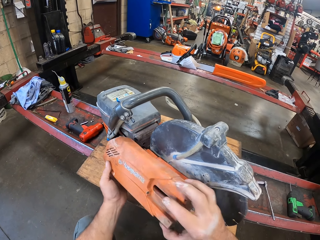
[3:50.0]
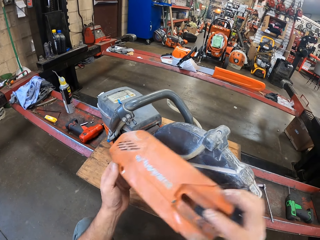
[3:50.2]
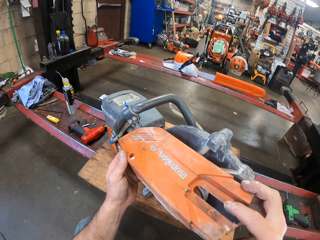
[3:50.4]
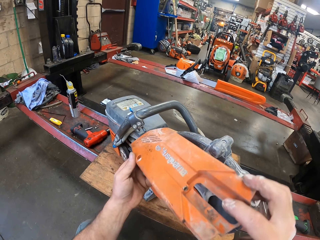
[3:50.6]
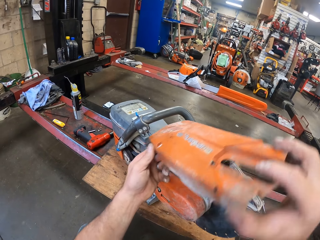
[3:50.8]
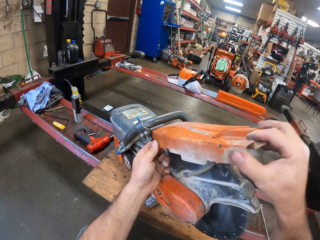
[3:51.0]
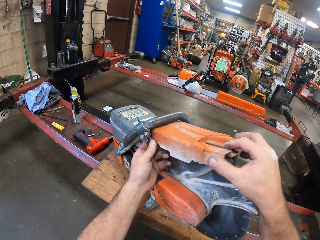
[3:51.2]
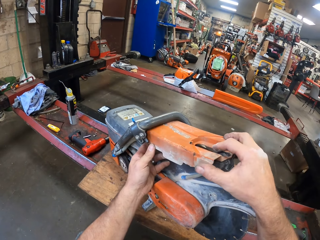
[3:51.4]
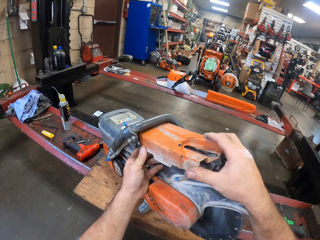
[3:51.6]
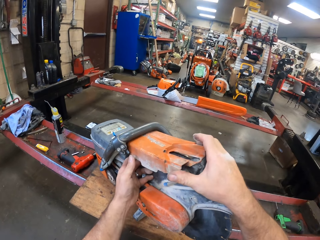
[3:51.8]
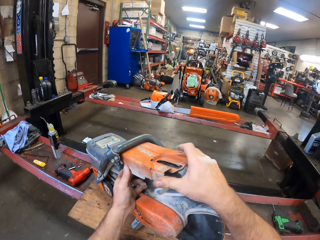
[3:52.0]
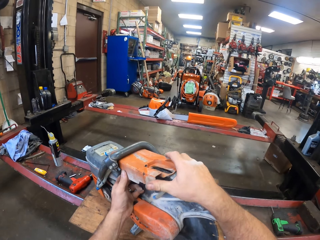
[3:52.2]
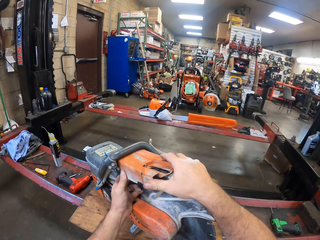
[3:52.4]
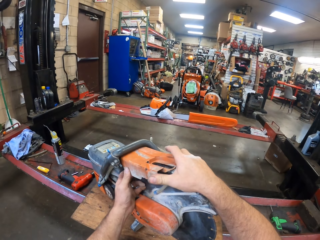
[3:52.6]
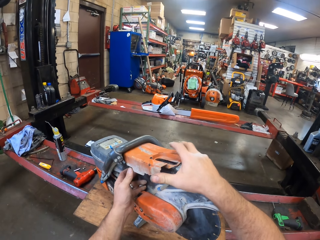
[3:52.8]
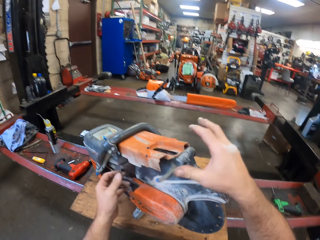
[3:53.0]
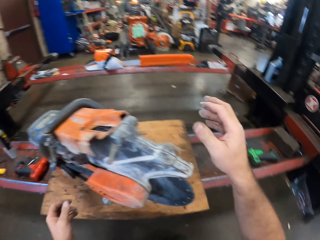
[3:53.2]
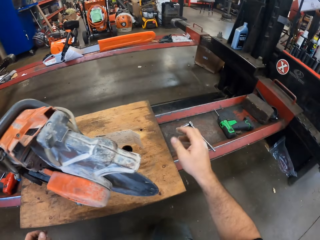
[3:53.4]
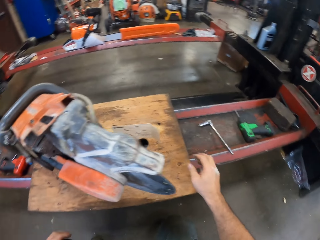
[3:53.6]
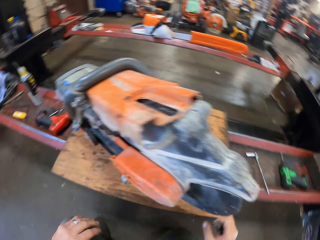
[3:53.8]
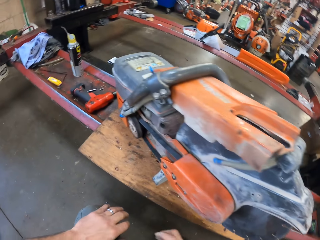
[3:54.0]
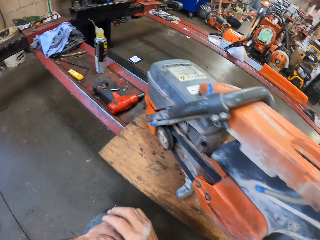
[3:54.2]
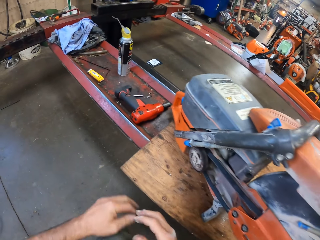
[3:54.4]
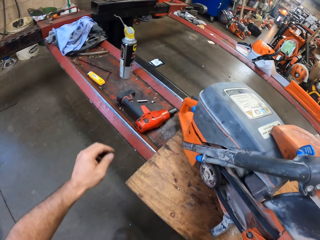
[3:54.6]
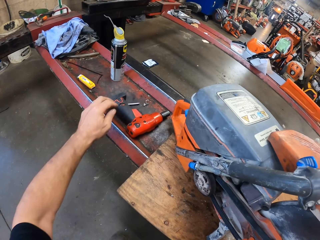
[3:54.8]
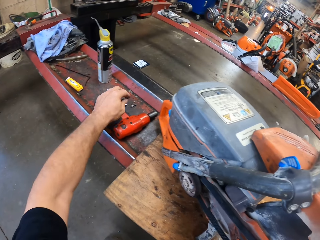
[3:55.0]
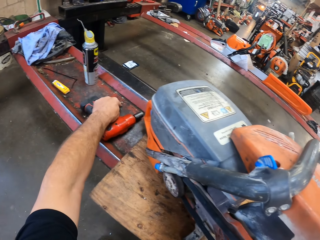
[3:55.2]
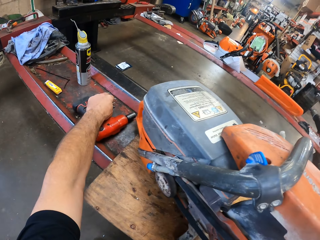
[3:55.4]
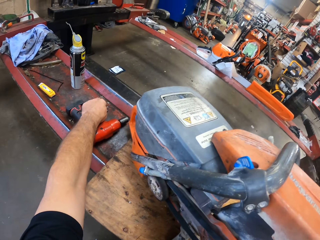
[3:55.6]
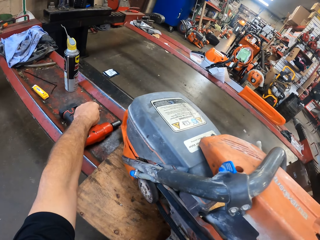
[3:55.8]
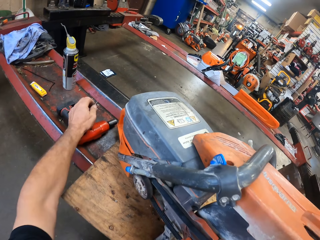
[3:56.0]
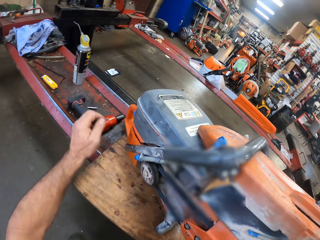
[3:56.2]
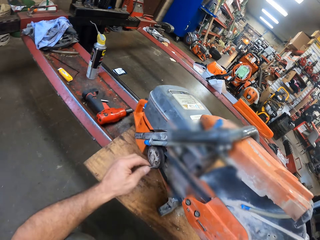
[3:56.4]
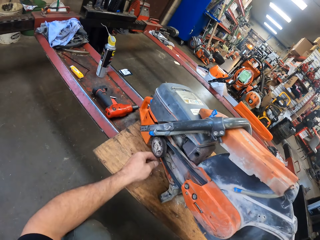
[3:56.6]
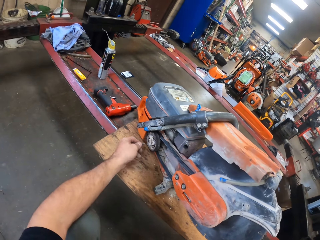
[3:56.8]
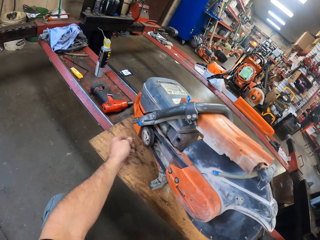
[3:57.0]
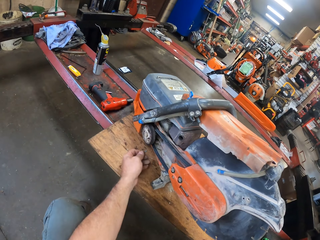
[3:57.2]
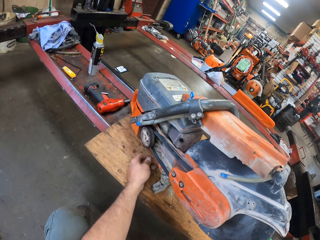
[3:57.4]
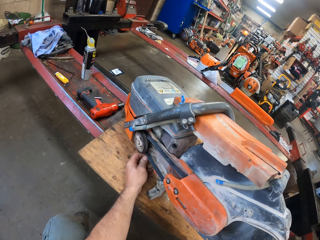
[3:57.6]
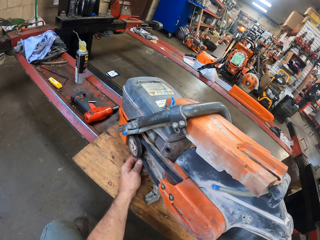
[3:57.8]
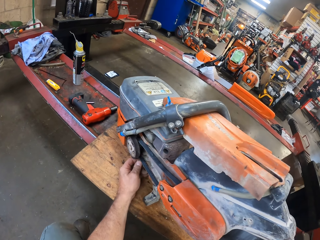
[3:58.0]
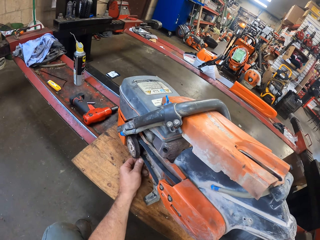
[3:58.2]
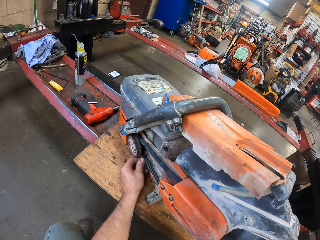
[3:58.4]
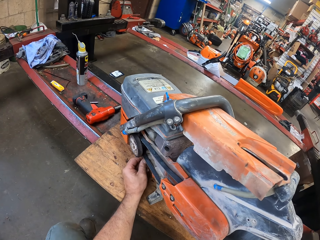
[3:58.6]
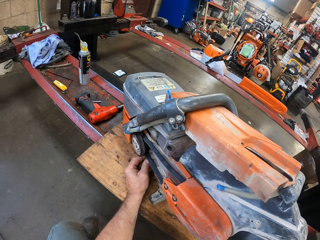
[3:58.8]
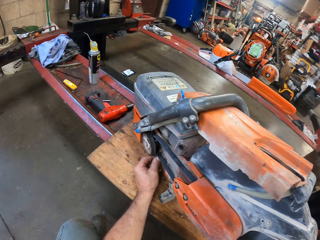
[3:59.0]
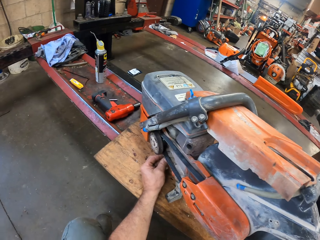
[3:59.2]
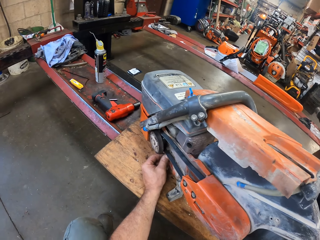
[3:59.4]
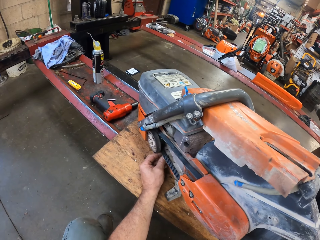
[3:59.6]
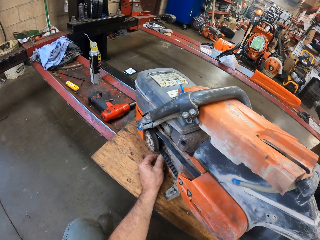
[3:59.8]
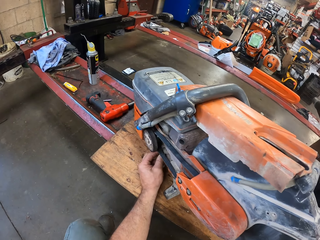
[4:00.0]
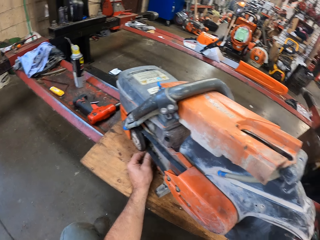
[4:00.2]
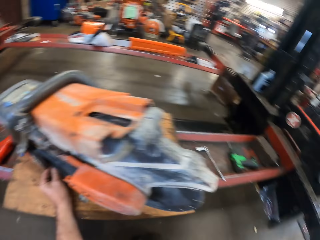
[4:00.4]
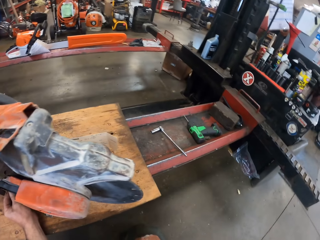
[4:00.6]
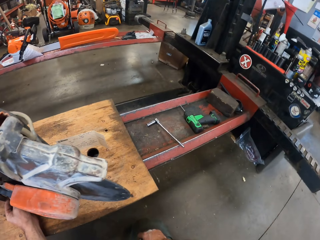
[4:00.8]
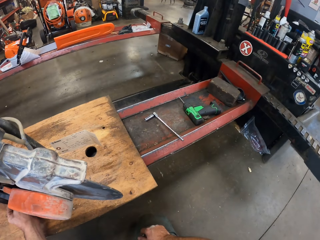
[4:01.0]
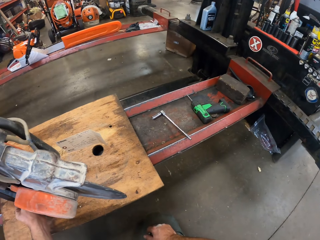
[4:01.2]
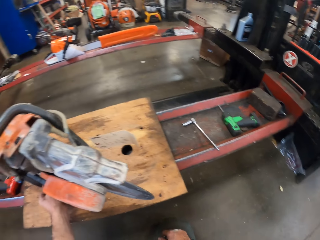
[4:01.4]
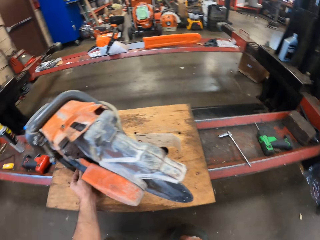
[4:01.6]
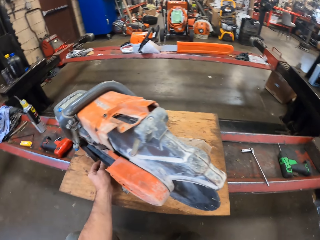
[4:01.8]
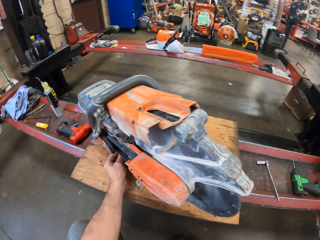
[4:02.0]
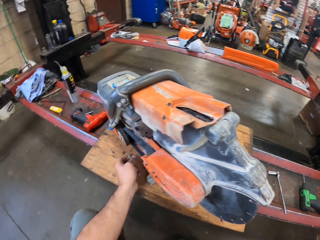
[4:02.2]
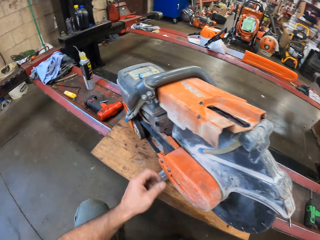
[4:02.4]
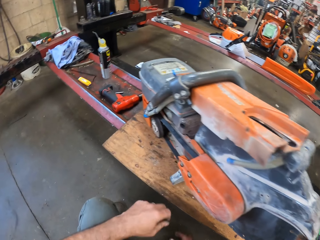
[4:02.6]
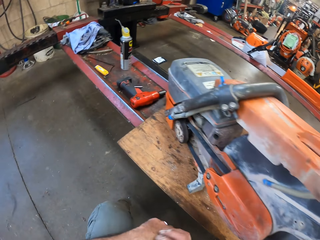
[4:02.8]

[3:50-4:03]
The camera wearer fixes on the machine. He picks up the bolt from the lift with his left hand. He screws the bolt into the chainsaw with his left hand.

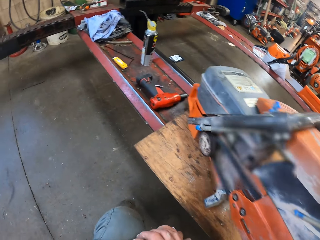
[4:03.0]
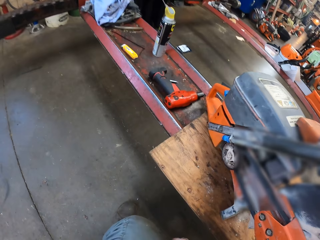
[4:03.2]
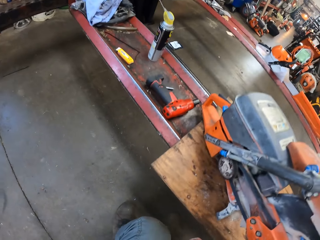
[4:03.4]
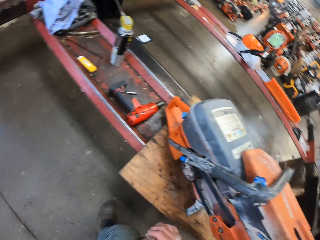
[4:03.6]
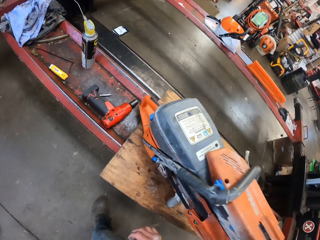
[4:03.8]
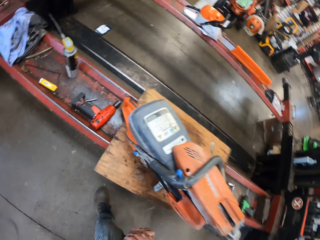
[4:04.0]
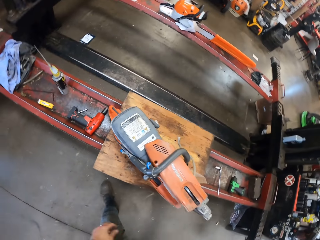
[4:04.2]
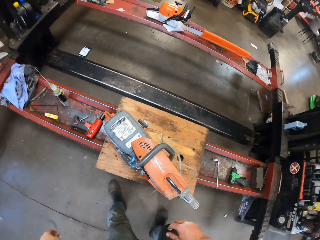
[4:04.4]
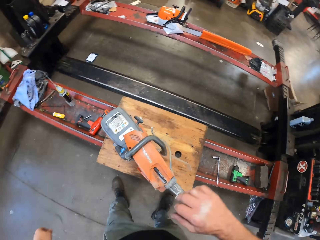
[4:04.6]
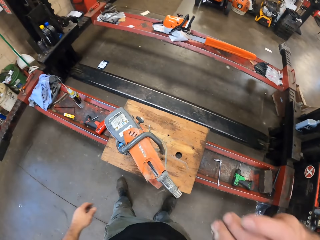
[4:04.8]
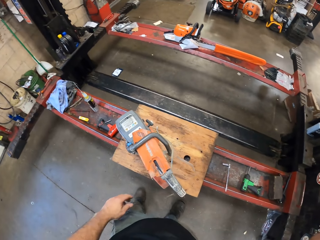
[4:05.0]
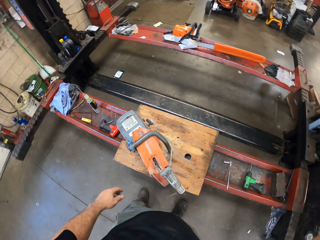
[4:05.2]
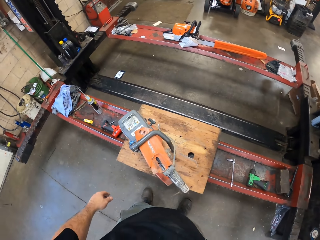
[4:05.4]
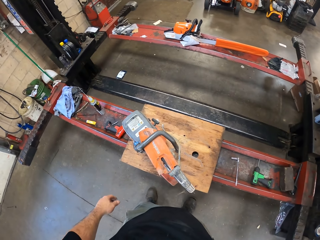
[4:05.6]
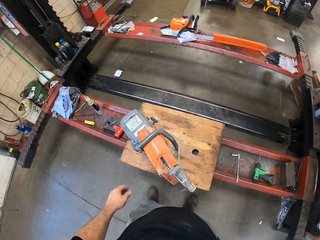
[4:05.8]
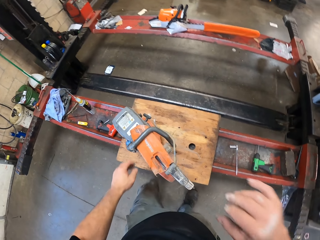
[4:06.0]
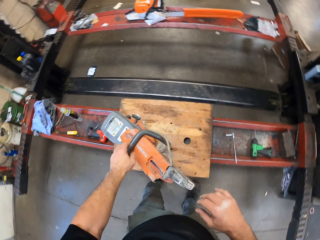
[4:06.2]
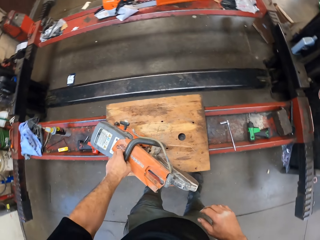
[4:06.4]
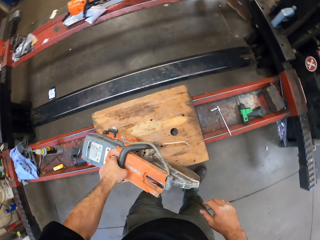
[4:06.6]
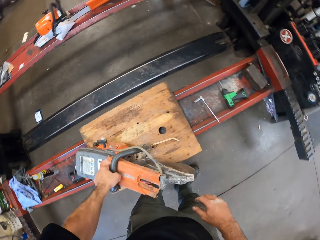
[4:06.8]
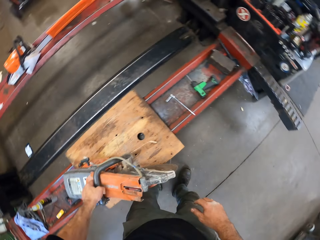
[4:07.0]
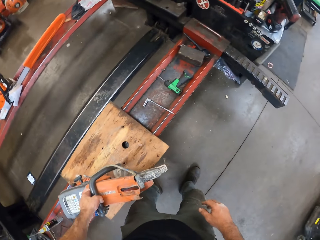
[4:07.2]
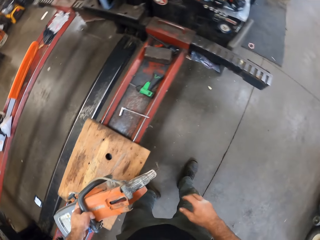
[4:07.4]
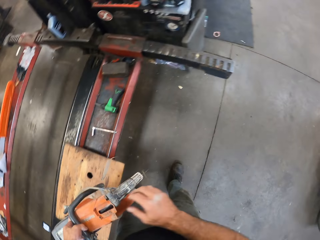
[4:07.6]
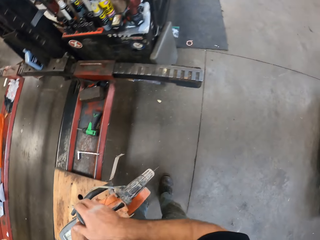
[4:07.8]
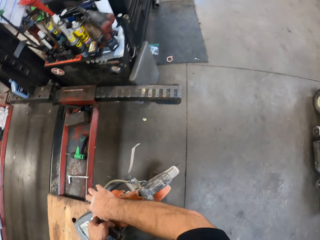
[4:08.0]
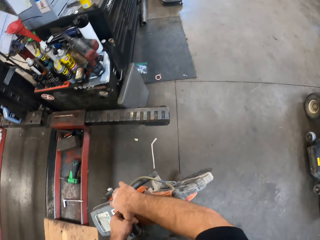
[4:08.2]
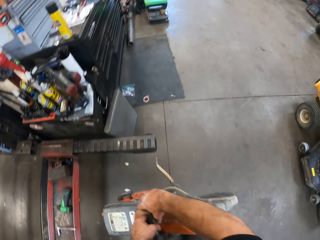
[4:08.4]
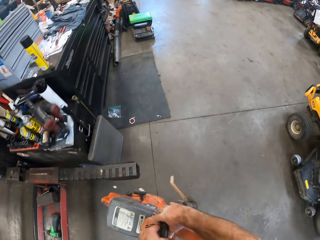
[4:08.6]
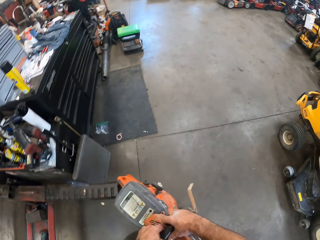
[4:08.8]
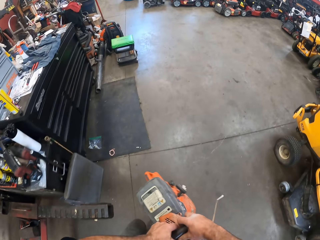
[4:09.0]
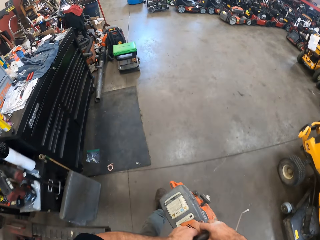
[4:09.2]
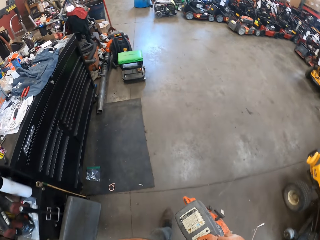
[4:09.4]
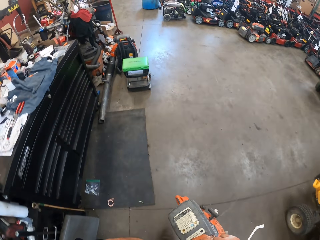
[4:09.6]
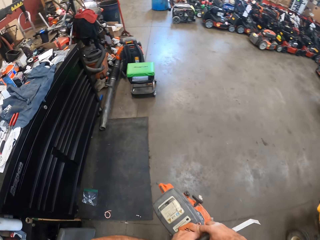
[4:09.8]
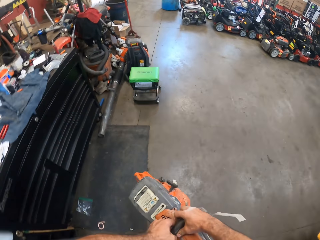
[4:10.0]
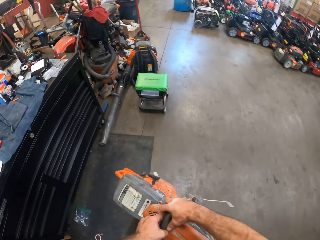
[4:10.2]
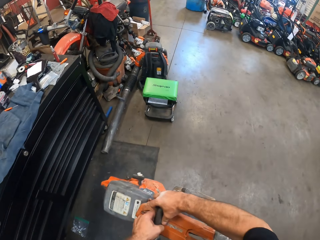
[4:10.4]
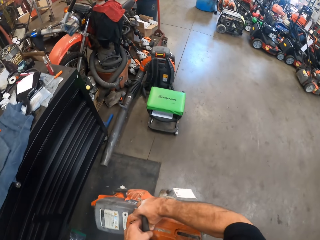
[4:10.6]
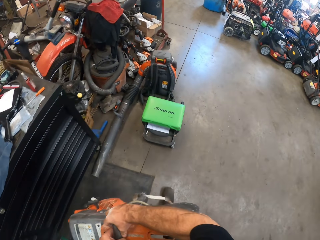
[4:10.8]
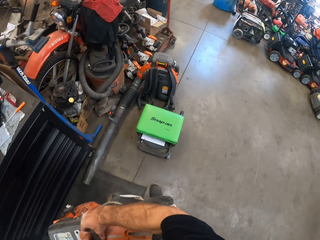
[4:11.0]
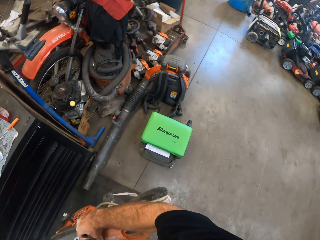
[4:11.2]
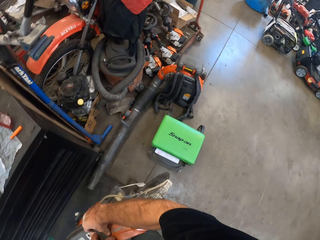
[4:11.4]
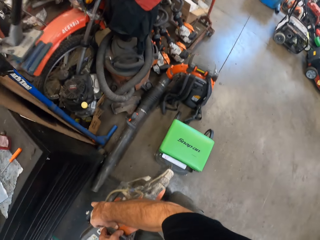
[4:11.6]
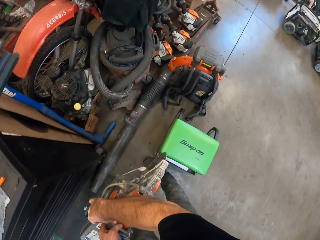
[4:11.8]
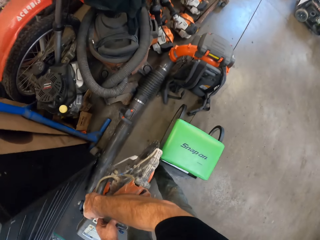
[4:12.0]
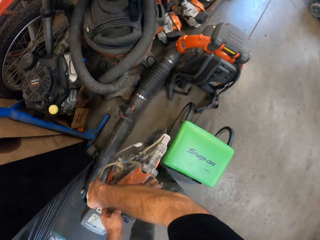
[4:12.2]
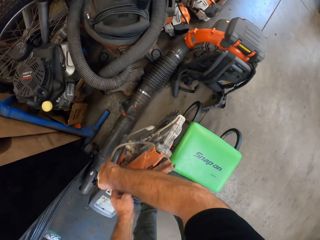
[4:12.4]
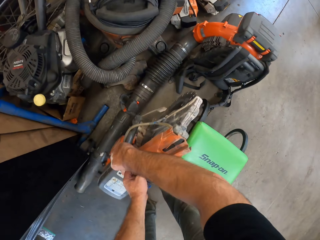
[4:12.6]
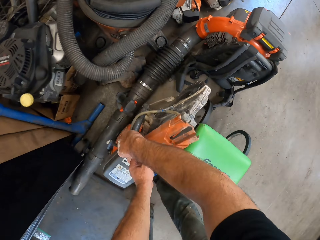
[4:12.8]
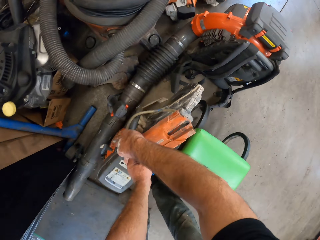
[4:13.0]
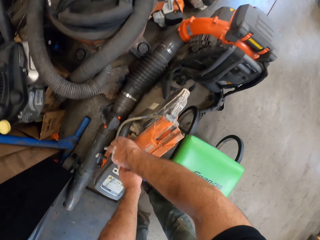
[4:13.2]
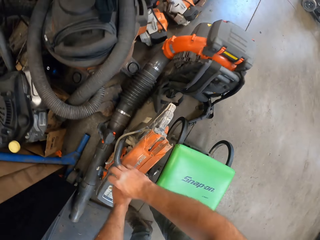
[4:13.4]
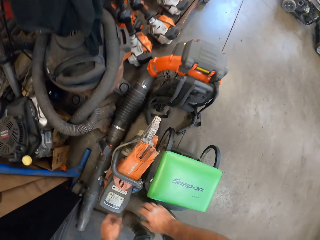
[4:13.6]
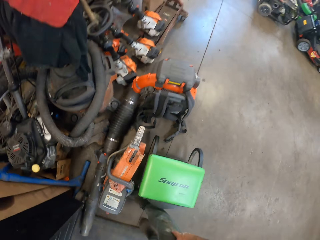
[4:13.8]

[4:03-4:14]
The camera wearer stands up on his feet. He lifts up his hand. He picks up the chainsaw with his left hand and holds the chainsaw with both hands. He drops the chainsaw onto the ground.
